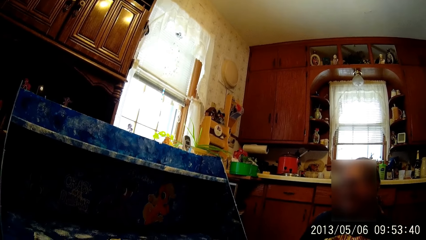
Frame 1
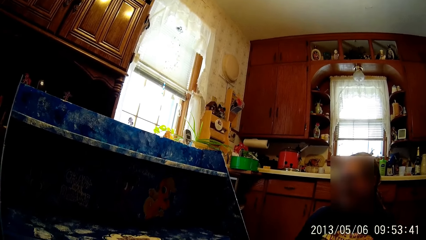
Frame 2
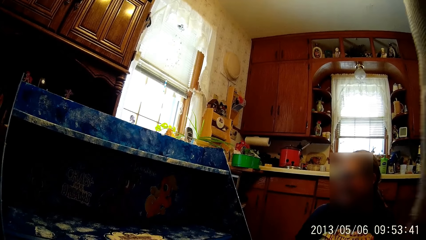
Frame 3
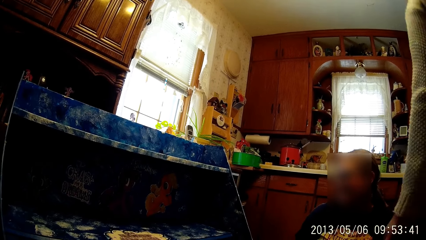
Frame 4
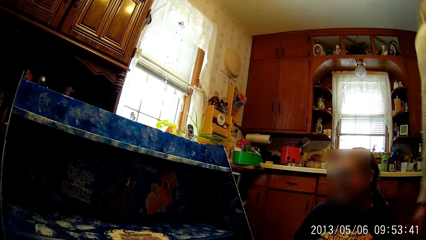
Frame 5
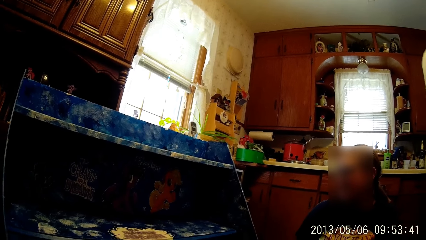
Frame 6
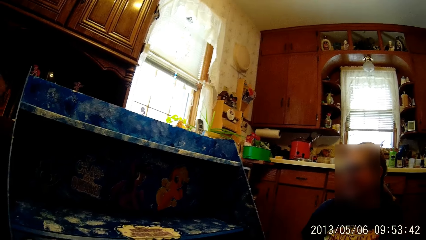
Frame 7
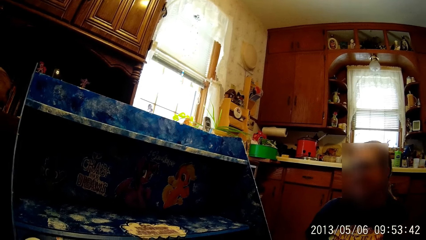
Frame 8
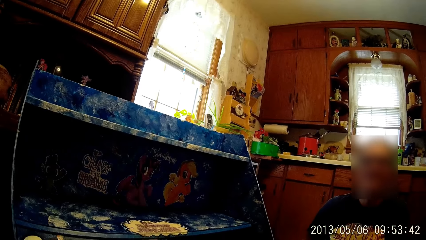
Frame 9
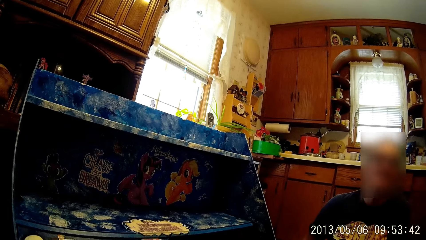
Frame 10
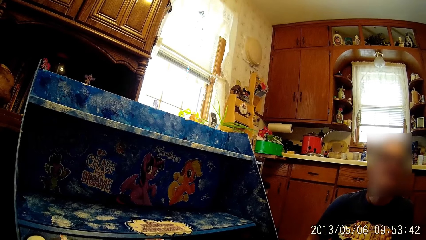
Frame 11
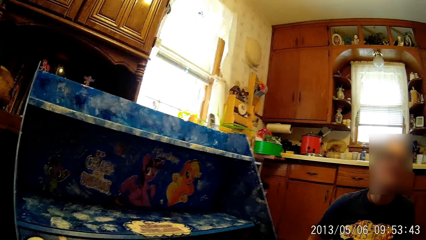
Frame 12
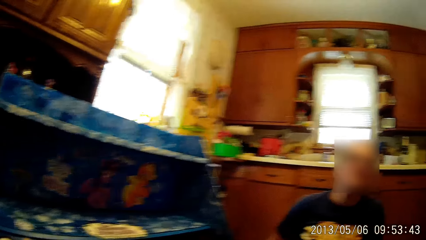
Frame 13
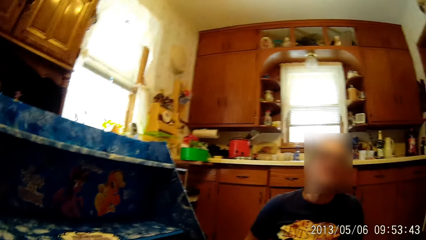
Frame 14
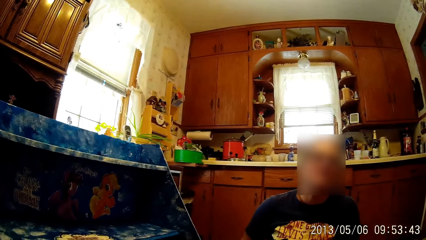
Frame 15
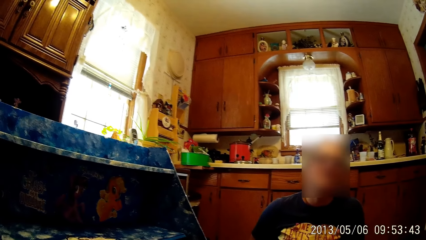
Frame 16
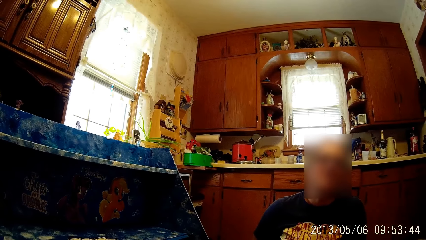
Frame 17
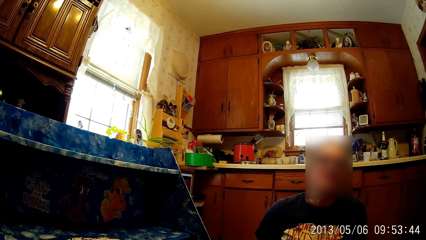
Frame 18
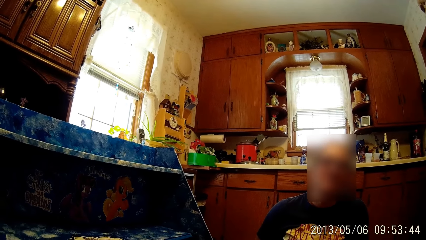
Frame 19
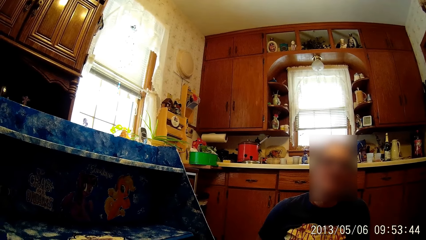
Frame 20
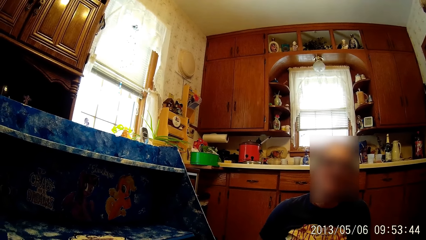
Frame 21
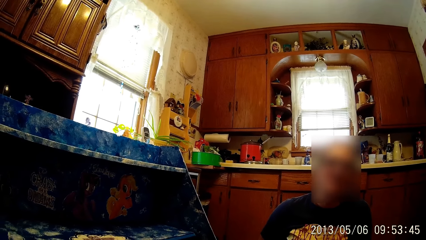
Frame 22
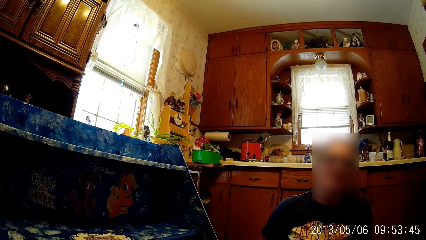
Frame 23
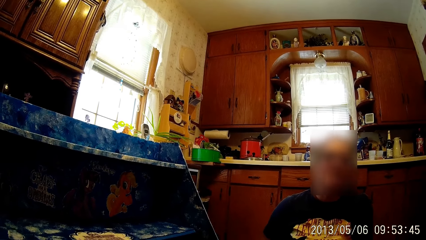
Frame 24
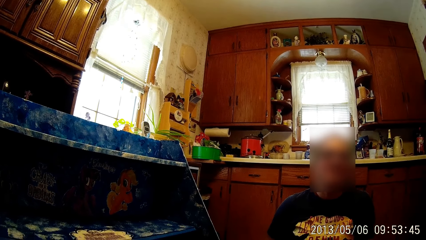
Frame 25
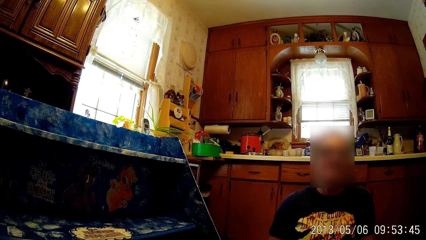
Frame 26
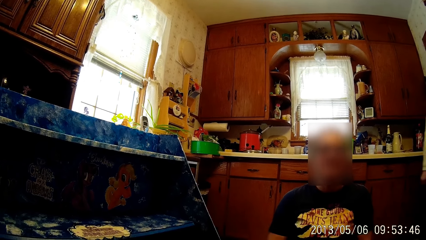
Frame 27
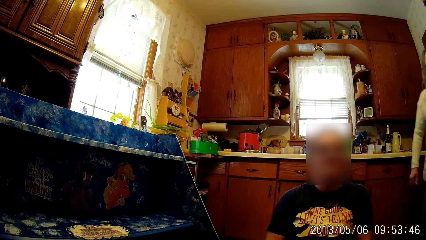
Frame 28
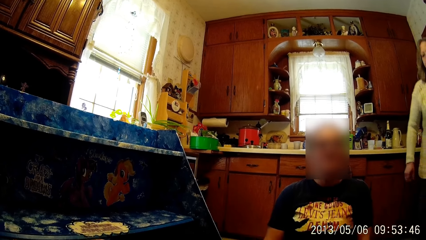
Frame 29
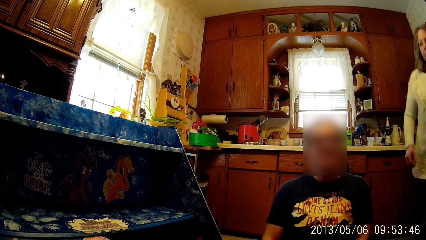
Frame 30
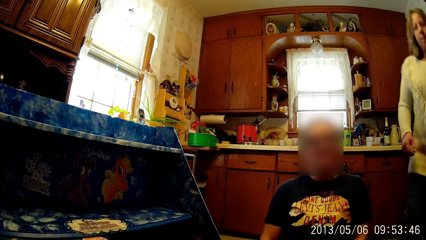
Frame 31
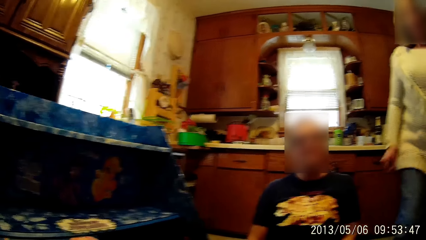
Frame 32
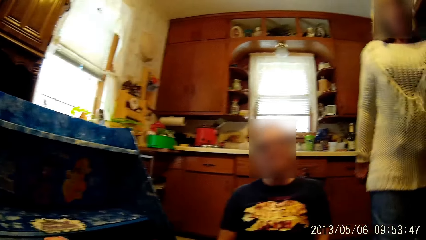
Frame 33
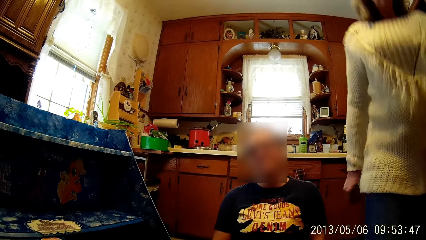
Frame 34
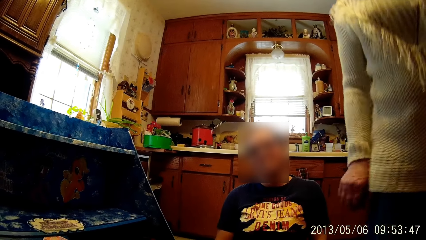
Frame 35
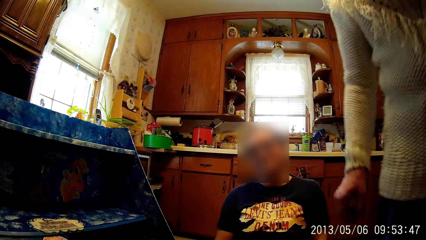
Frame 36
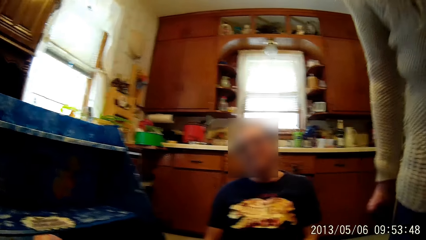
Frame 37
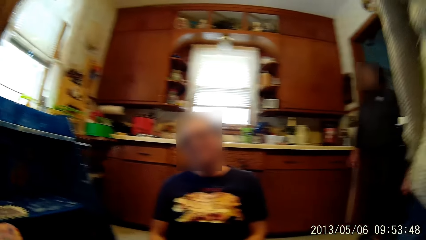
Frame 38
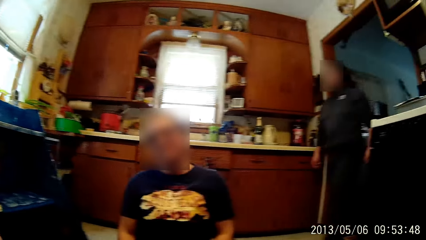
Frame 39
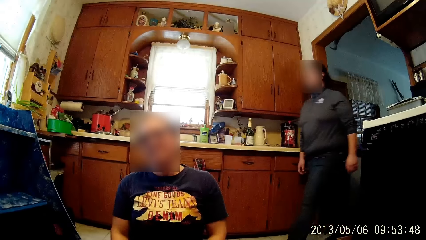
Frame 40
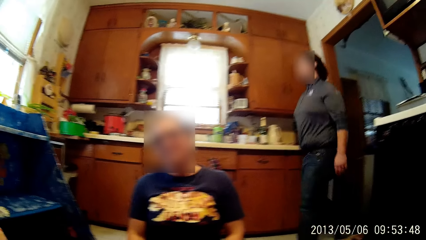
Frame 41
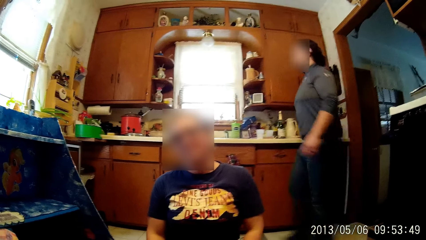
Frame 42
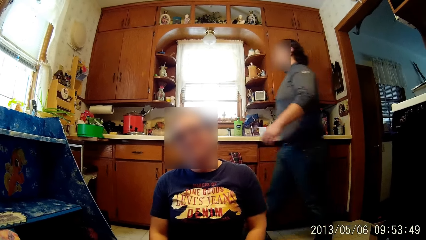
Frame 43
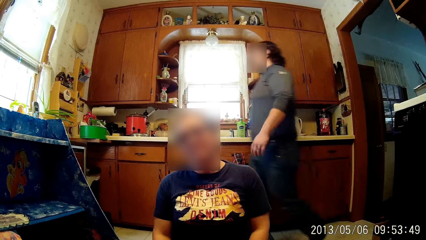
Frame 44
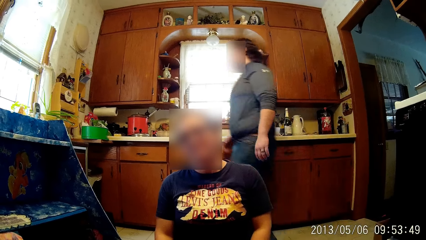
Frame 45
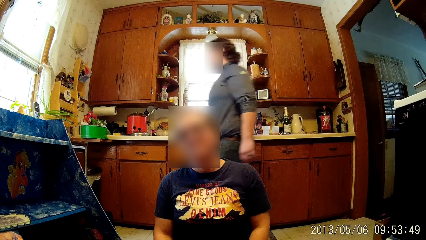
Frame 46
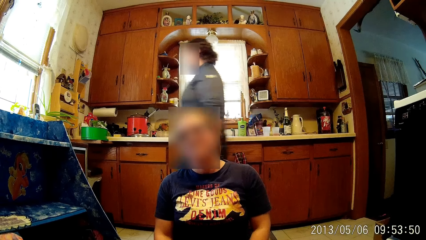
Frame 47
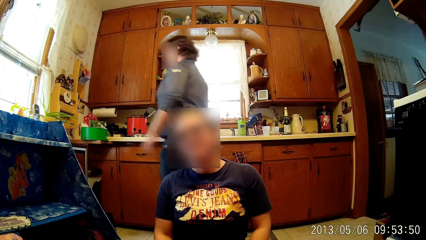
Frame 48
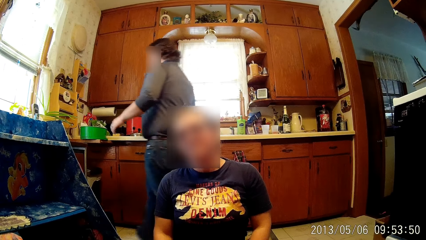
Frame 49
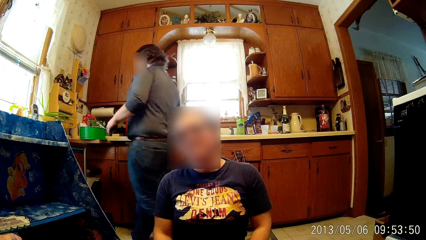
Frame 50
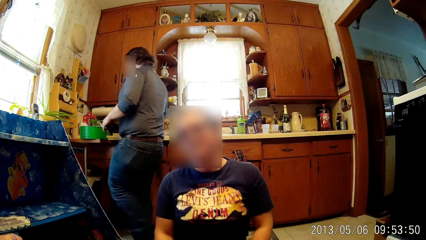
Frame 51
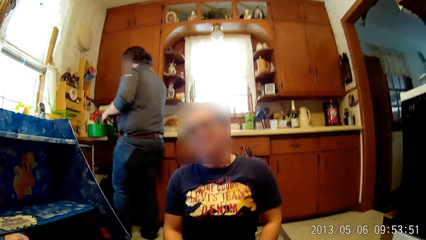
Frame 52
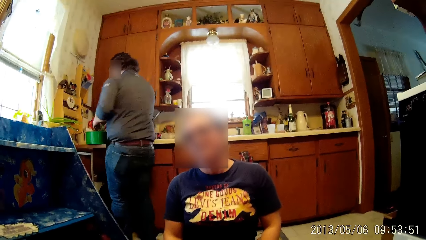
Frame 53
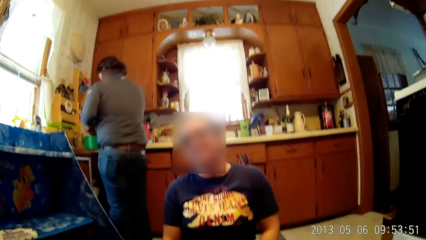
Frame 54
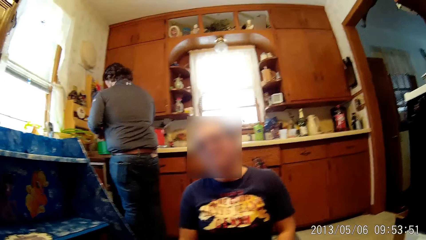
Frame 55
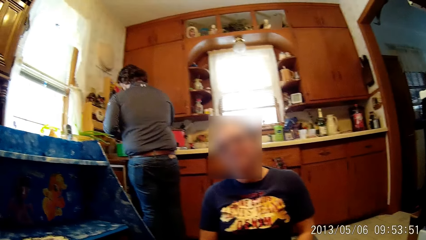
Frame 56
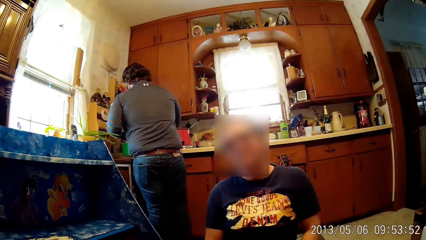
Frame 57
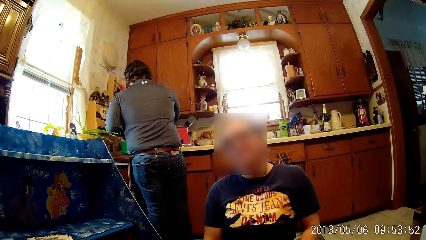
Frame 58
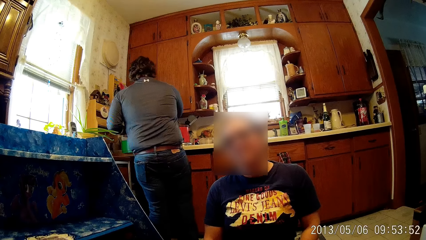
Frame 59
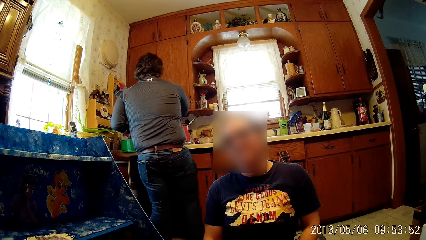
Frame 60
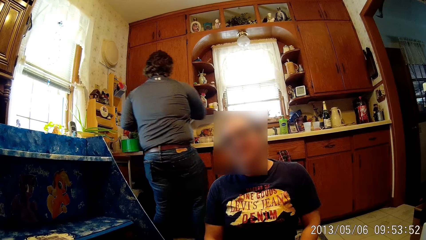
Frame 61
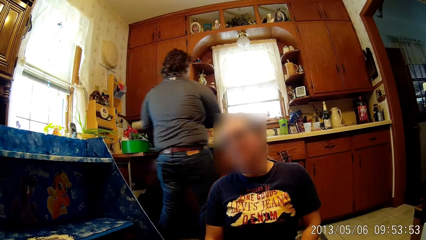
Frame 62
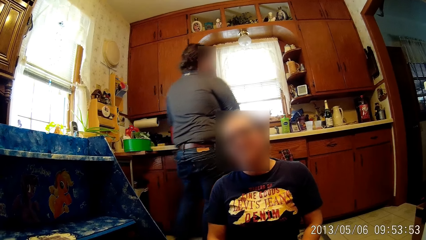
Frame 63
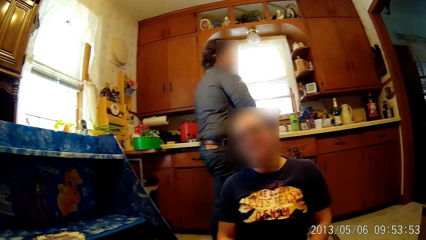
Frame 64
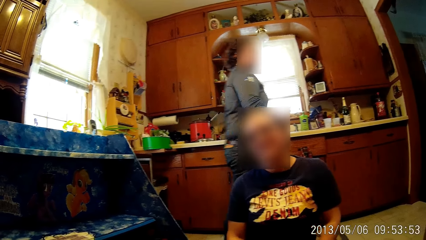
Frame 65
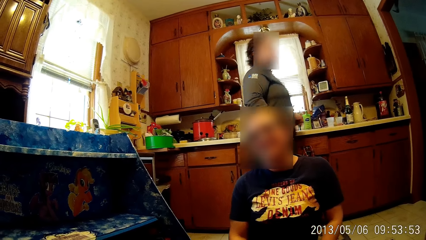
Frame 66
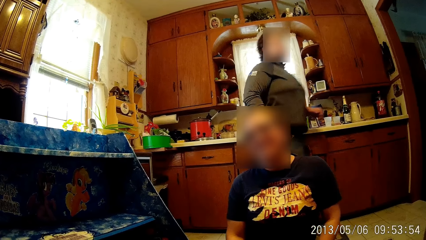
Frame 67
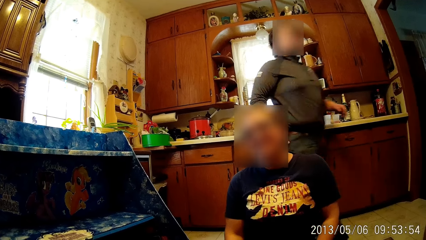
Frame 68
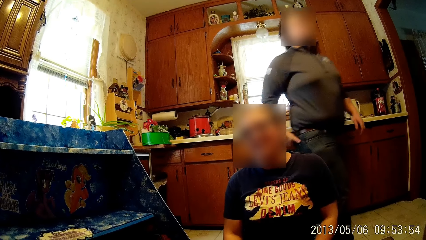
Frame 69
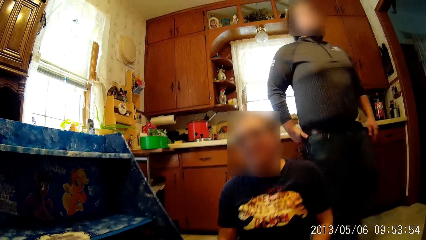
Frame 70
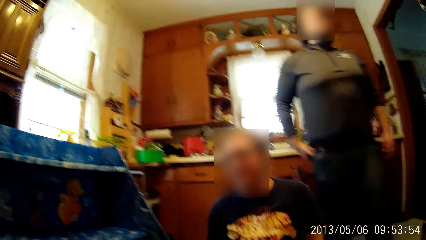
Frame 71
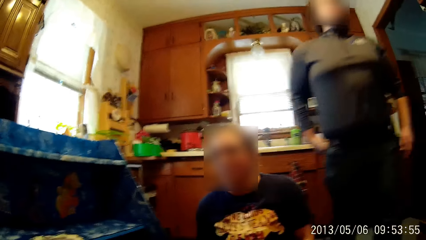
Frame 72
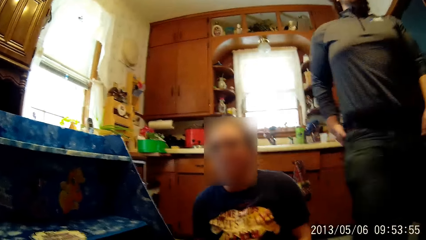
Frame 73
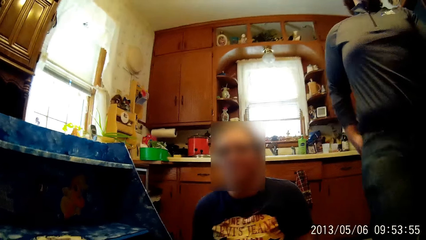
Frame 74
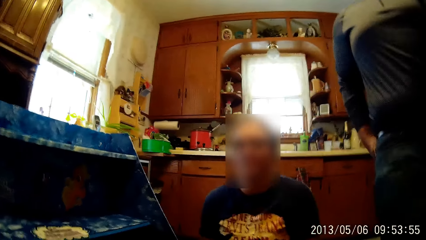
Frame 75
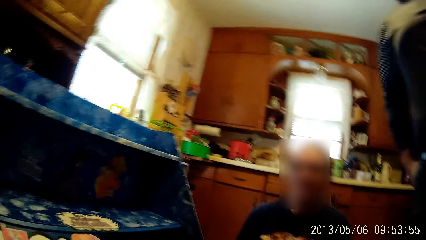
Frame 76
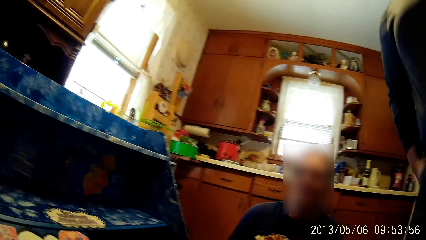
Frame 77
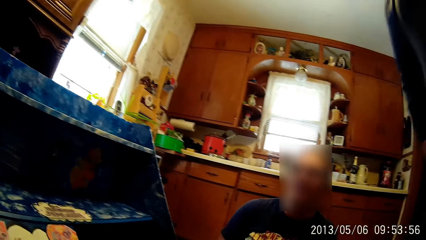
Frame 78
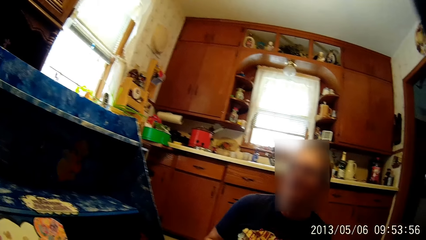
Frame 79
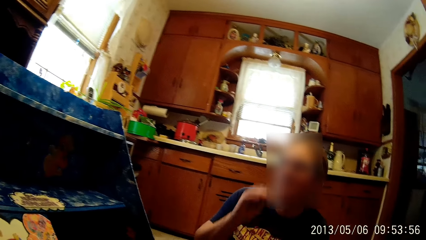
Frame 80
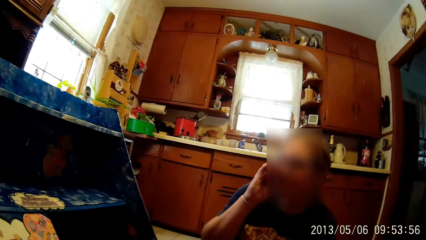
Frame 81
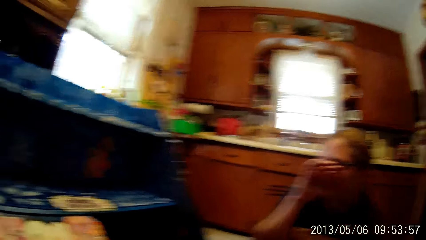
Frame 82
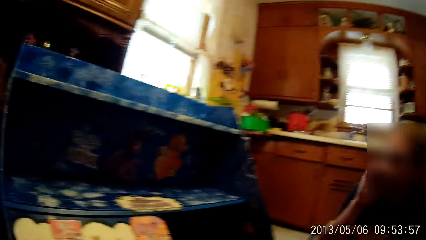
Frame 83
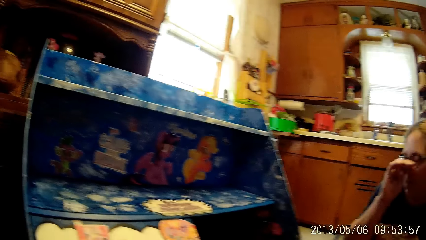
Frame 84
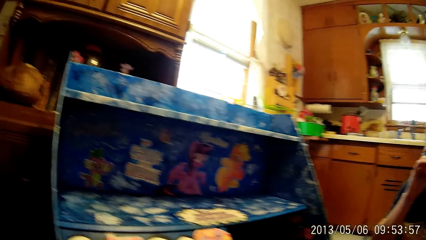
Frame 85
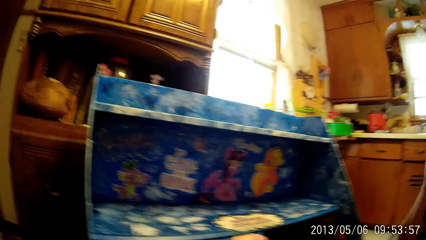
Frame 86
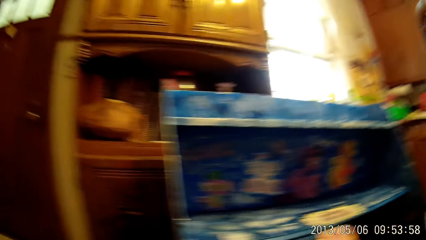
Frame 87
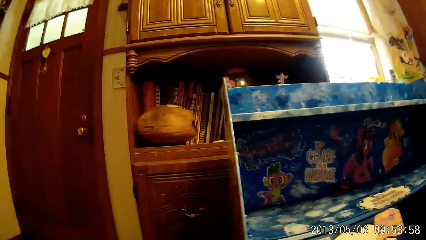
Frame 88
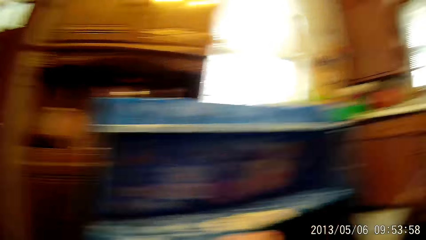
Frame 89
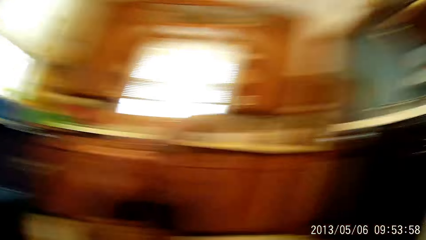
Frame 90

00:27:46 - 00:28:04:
A woman enters the kitchen. A lady walks away. The woman enters the kitchen again. The lady walks away again. A man enters the kitchen. The man walks around, washes his hands in a basin on a kitchen countertop, touches something, and leaves the kitchen. The other woman touches her nose with her right hand. The camera wearer looks around.
